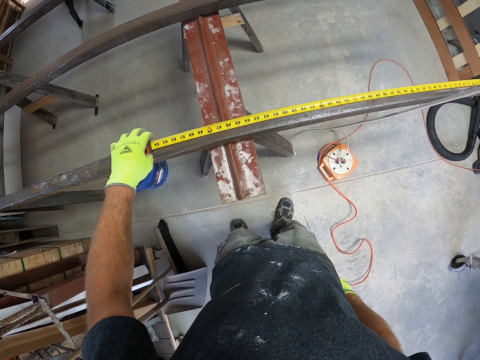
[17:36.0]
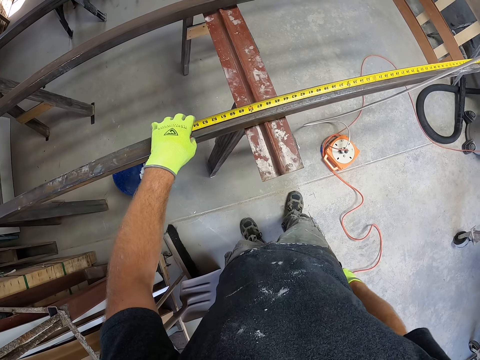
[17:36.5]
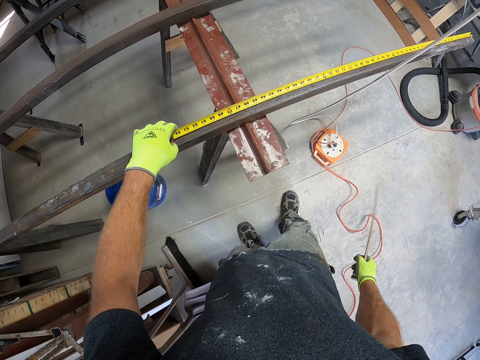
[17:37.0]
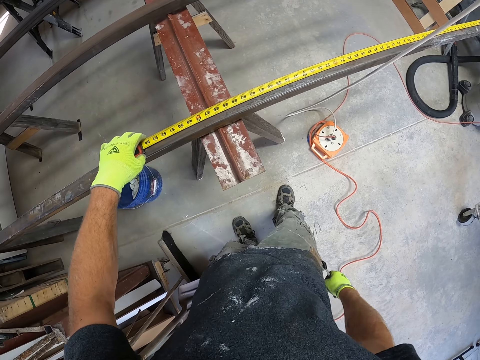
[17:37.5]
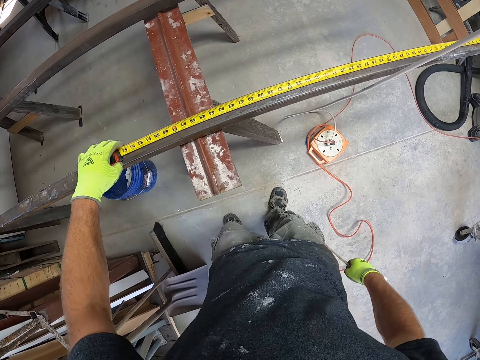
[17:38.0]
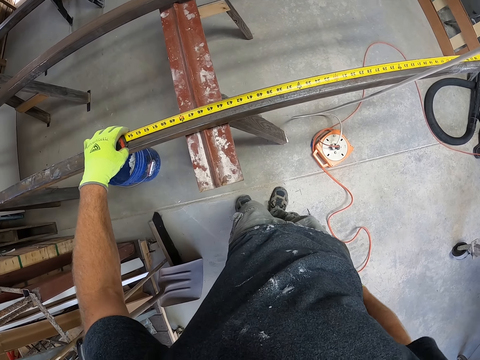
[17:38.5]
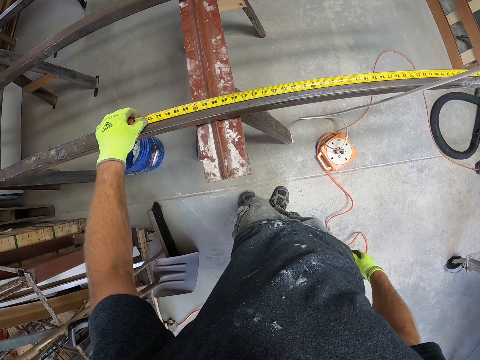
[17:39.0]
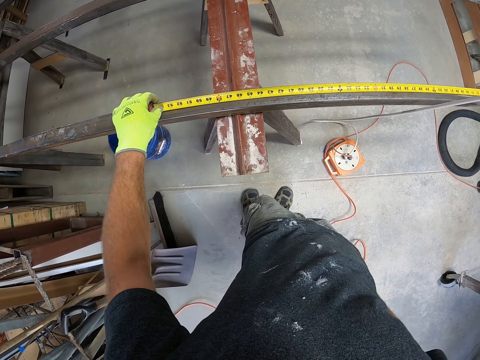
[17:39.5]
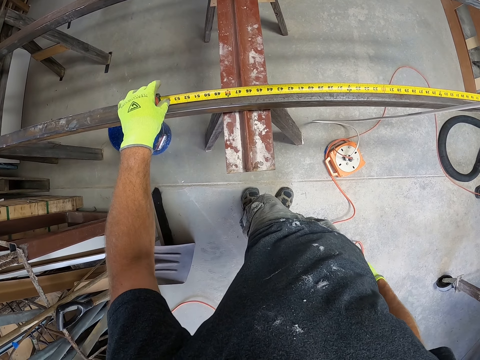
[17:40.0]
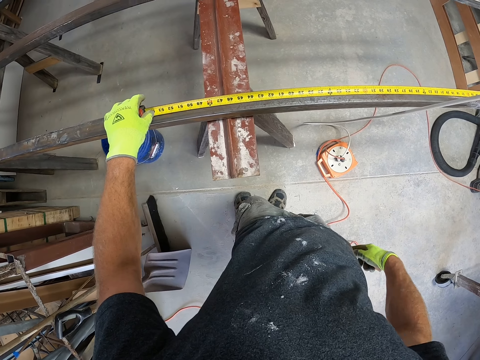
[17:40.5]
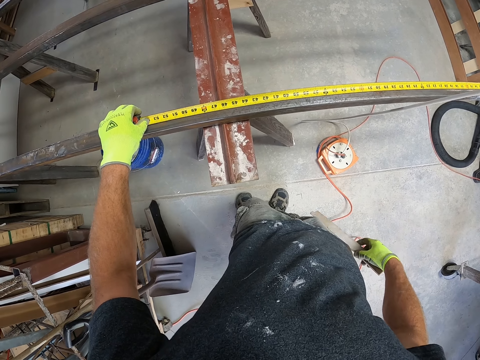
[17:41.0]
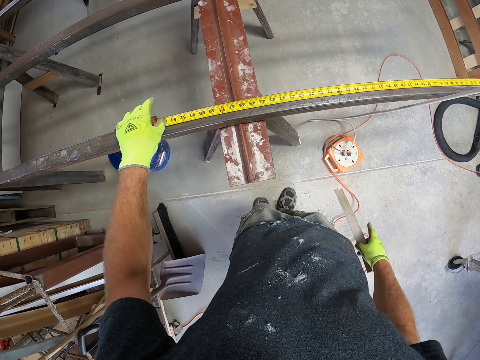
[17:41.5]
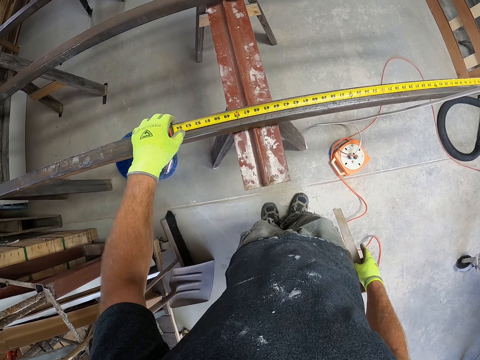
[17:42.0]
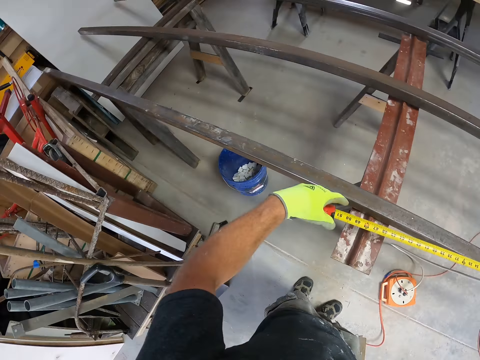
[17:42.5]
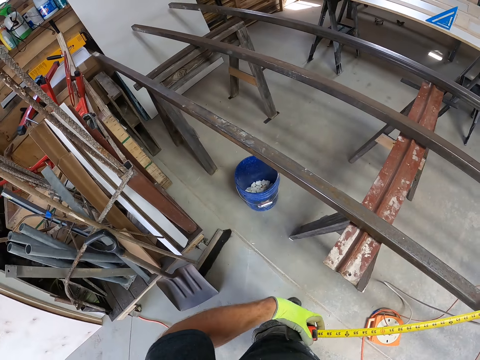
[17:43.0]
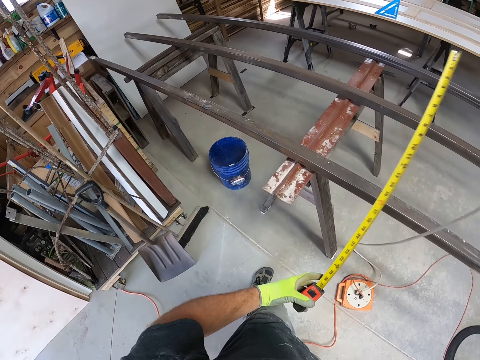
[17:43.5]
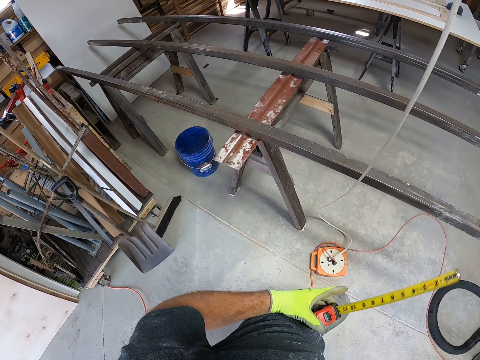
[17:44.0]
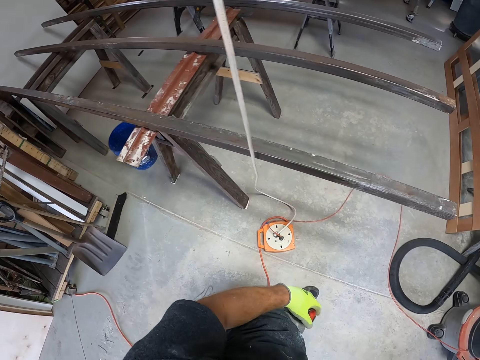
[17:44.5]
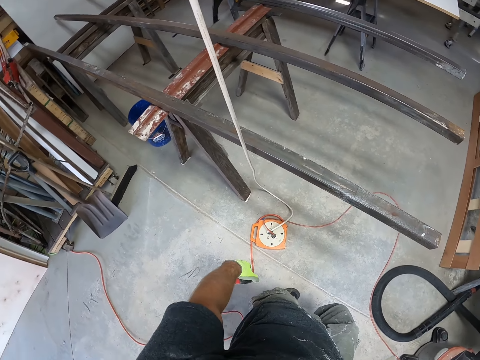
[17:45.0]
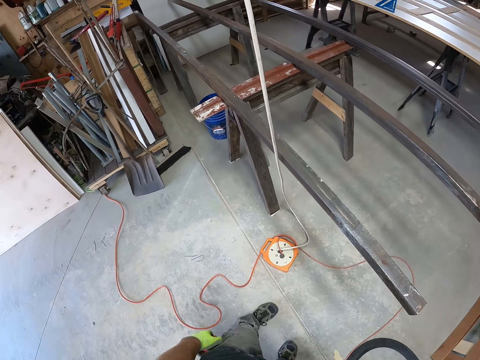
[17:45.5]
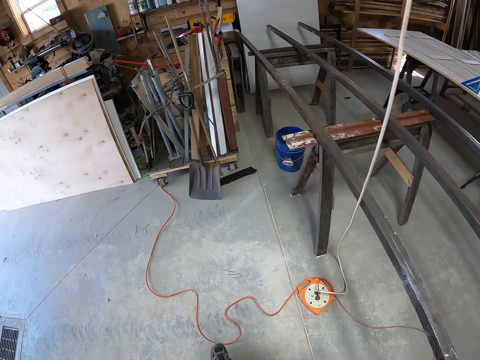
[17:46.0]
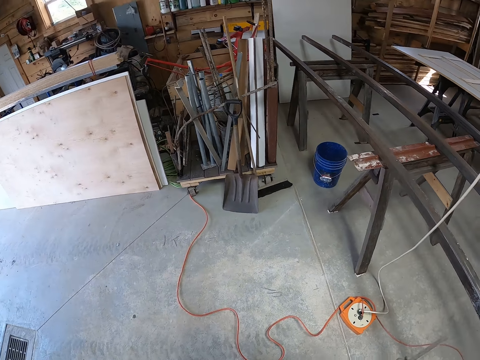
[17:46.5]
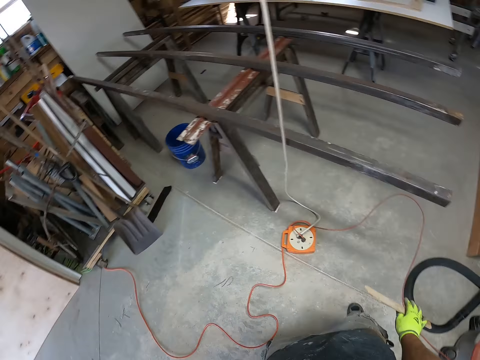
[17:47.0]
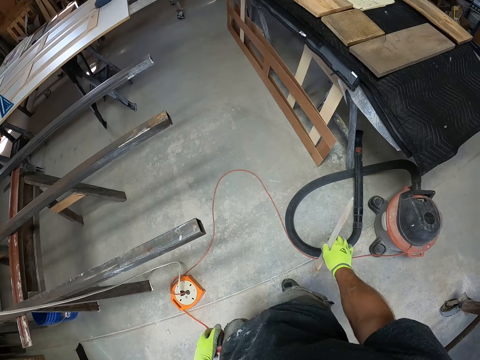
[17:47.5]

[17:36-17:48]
The camera wearer hits a stick on his leg. He folds the tape measure.

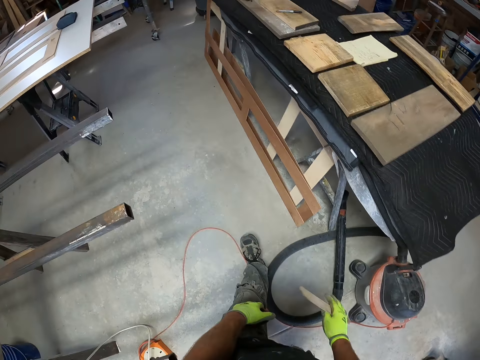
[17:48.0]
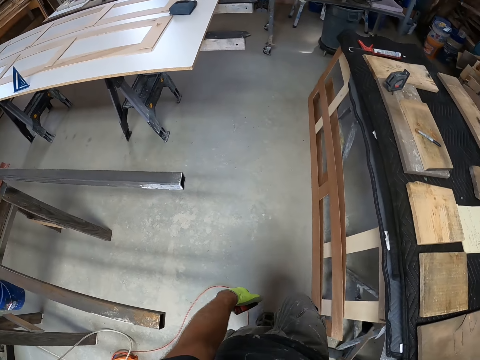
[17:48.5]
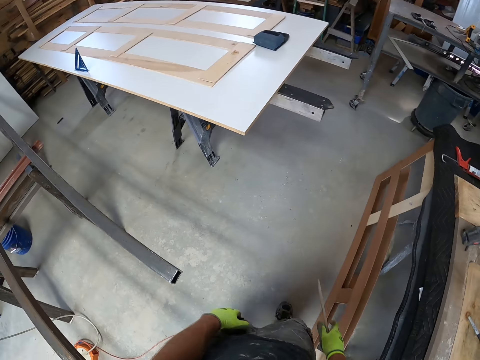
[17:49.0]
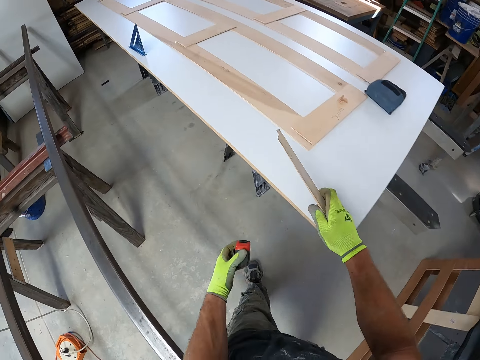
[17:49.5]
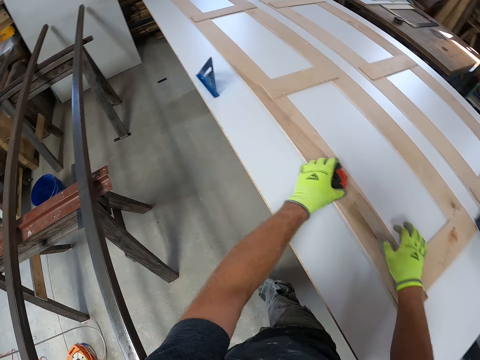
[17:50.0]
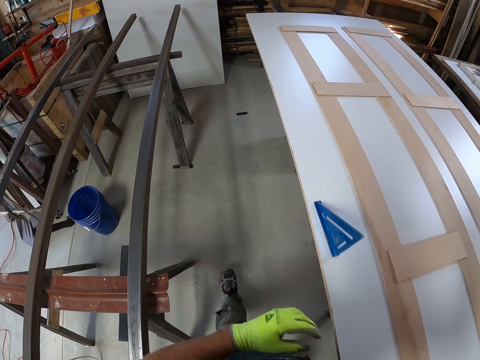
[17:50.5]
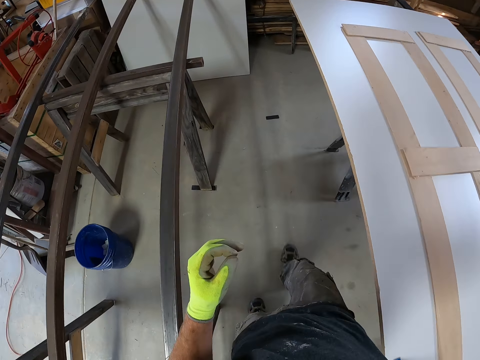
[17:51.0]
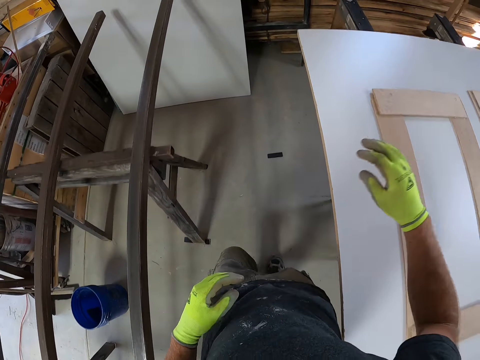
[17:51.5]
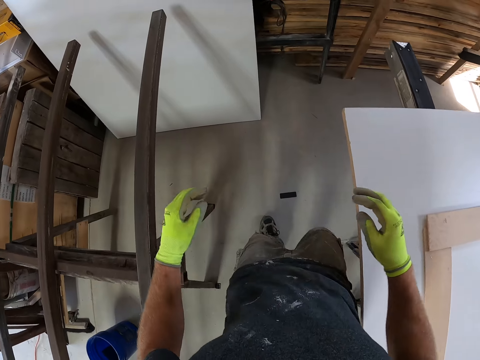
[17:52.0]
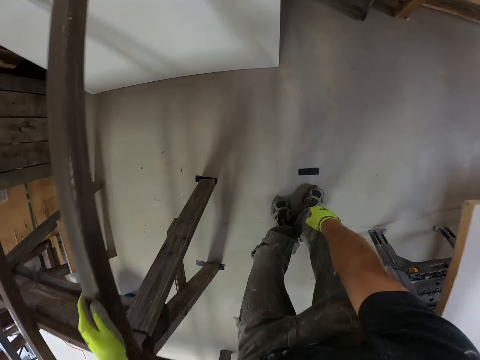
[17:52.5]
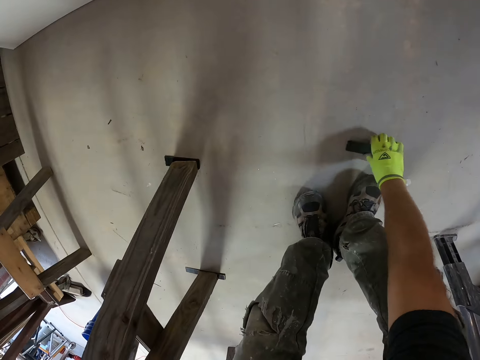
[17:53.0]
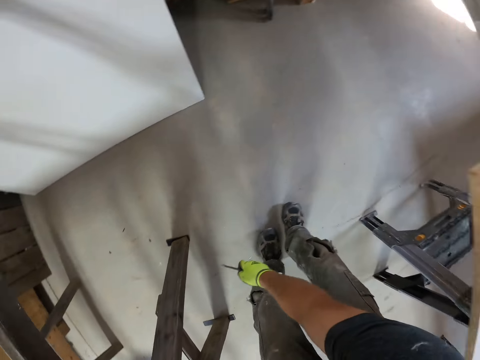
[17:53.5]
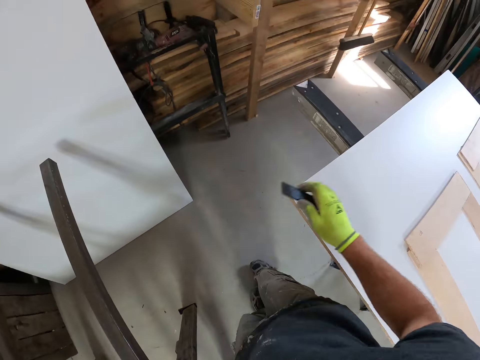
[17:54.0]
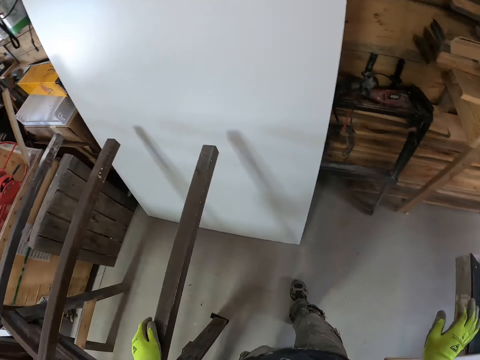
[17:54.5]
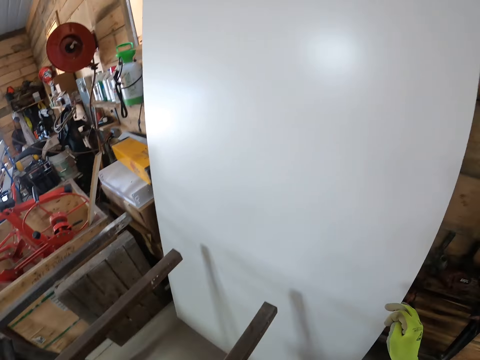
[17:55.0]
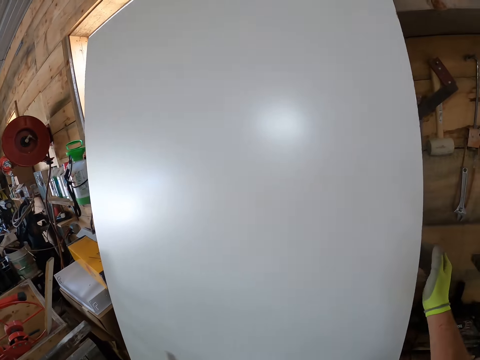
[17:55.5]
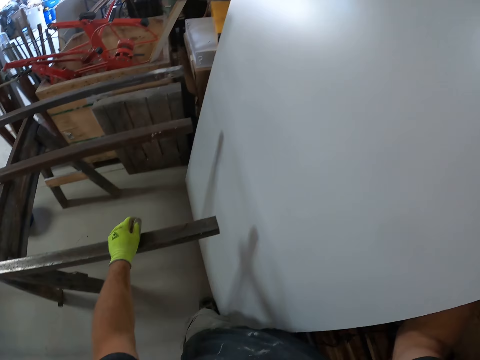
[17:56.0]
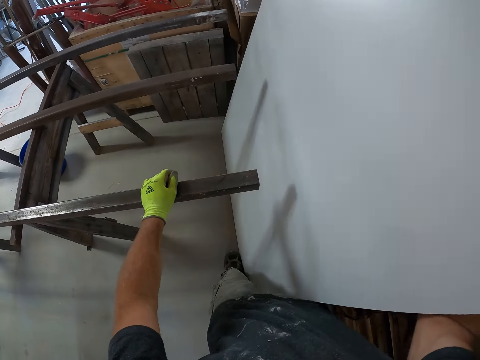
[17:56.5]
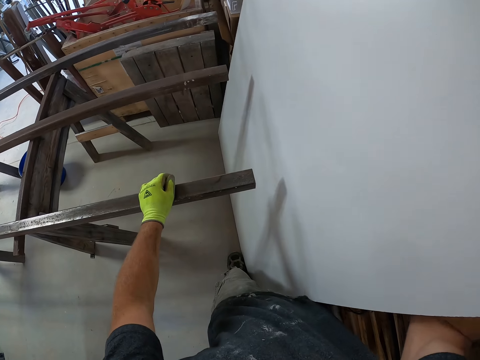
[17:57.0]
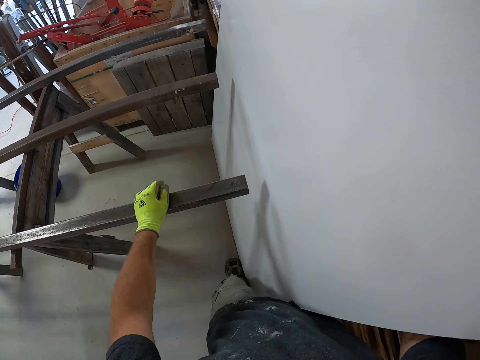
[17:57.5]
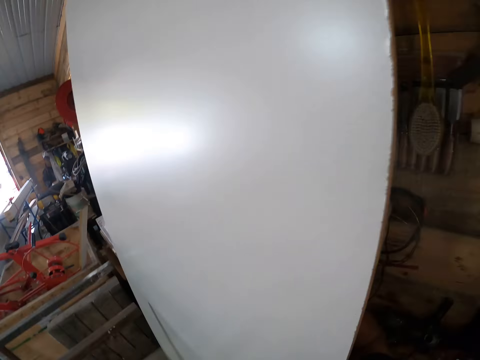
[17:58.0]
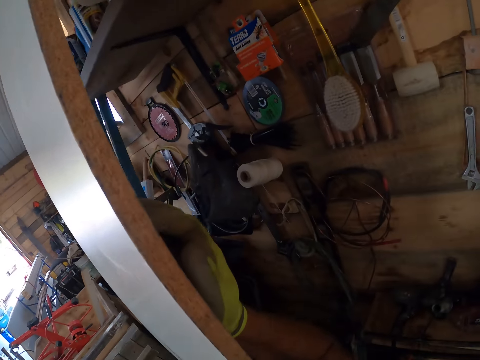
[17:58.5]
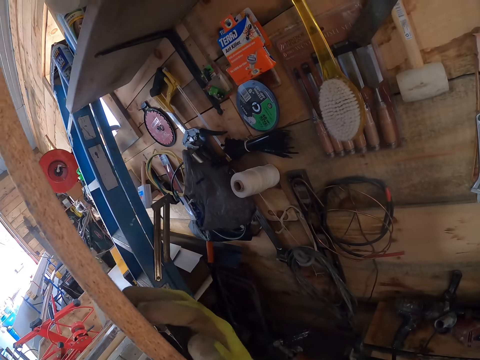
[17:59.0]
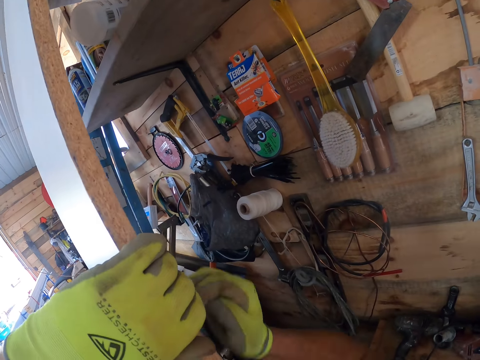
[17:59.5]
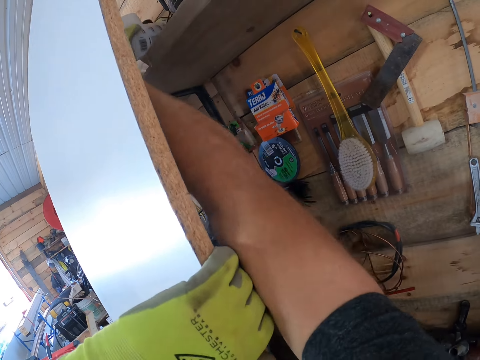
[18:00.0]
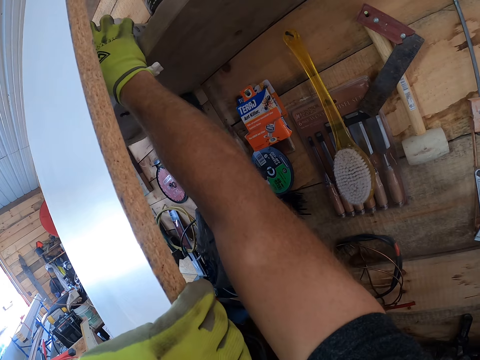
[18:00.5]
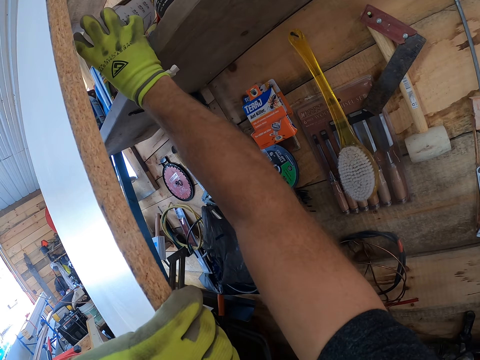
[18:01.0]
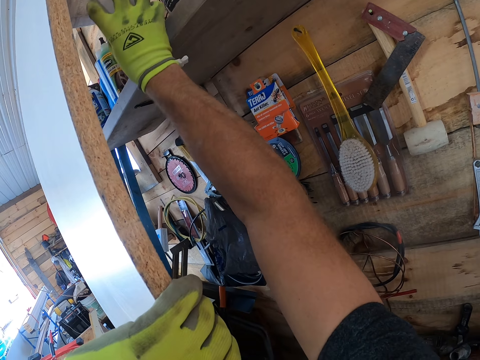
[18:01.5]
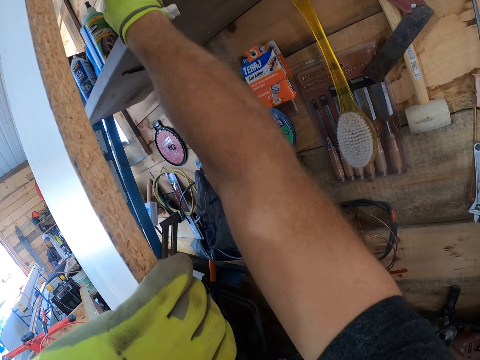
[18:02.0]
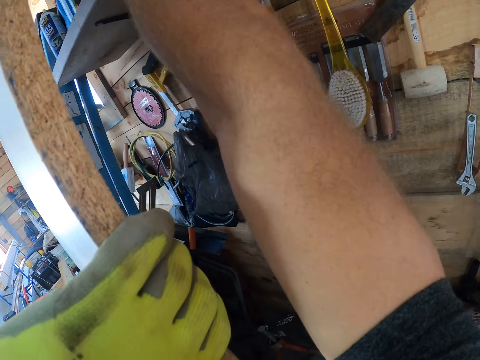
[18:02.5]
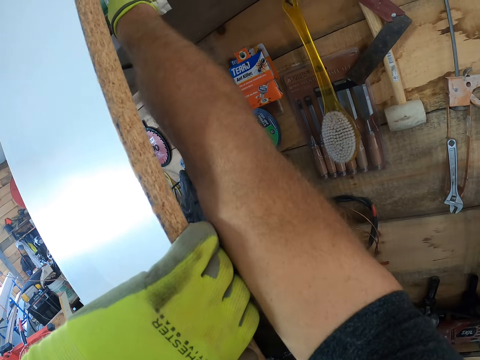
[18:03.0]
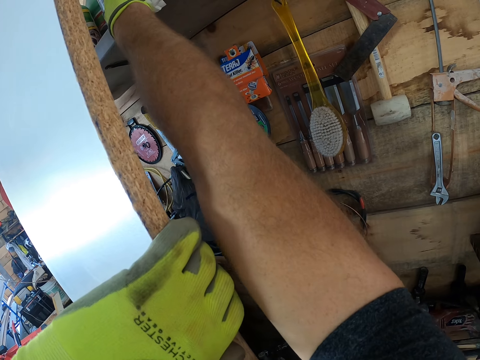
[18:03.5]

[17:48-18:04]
The camera wearer walks in the workshop. They drop the measuring tape from the table. They put down the piece of wood. They walk towards the table top. They pick up a tile or piece of wood from the ground. They drop the tile on top of the table. They touch the table top. They take the tin. They adjust the tin can behind the wood.
